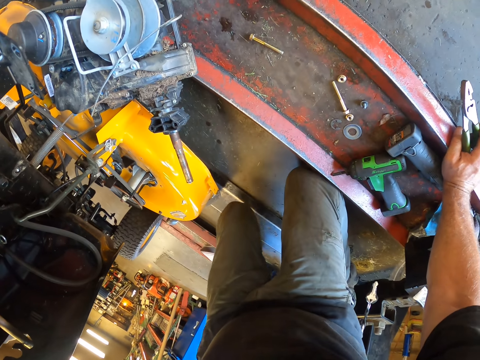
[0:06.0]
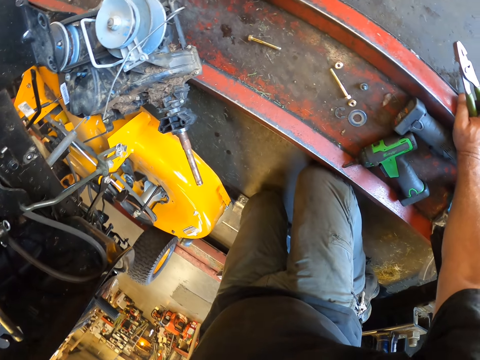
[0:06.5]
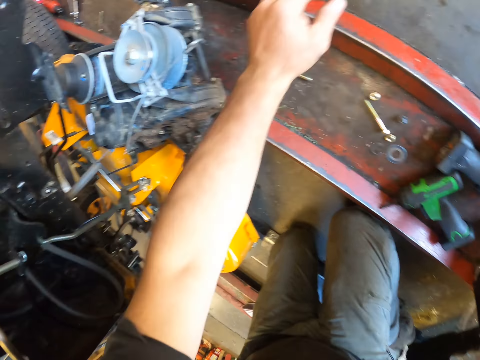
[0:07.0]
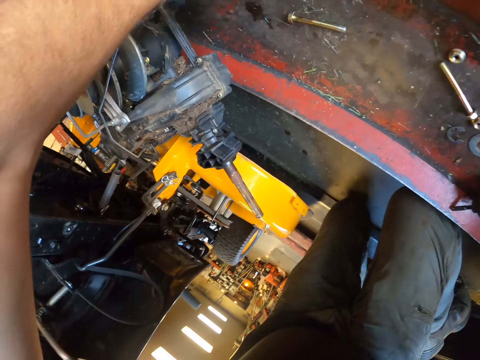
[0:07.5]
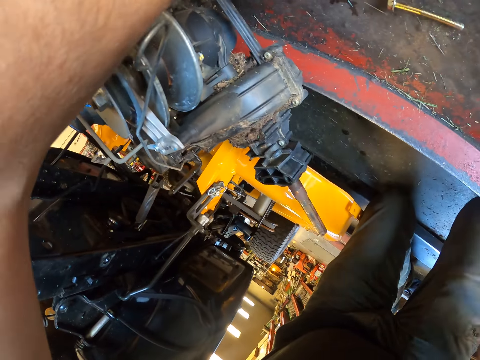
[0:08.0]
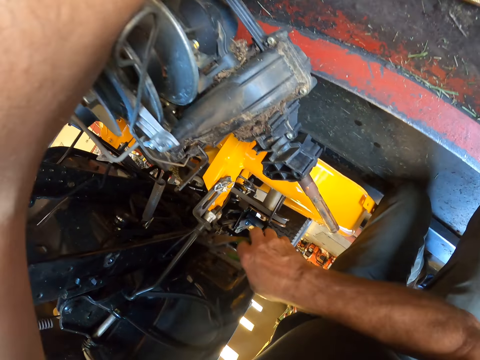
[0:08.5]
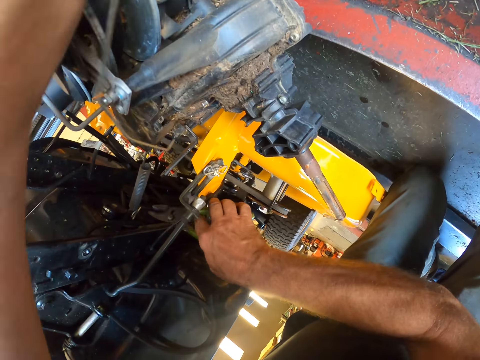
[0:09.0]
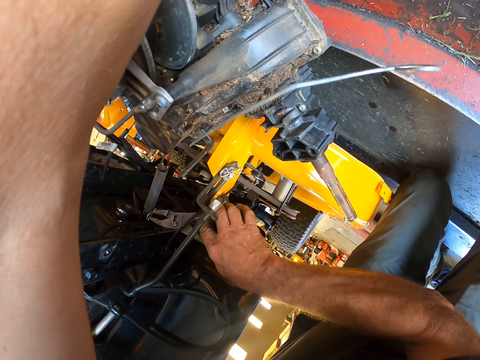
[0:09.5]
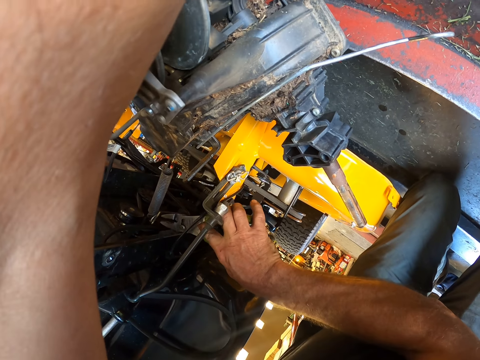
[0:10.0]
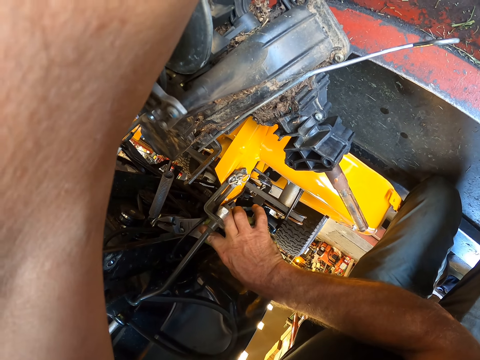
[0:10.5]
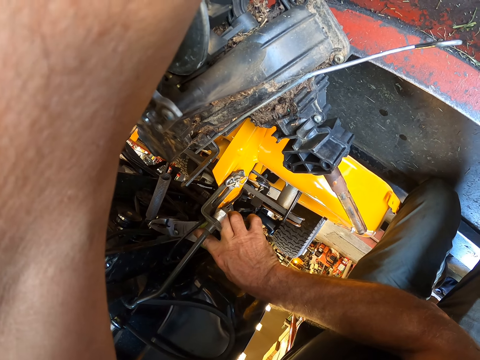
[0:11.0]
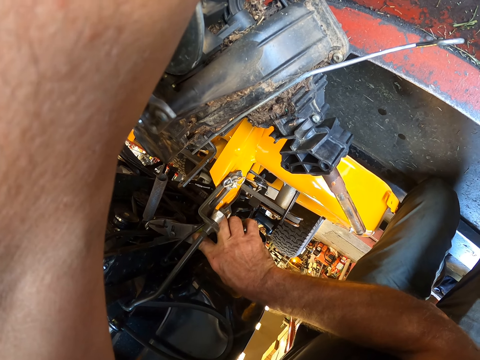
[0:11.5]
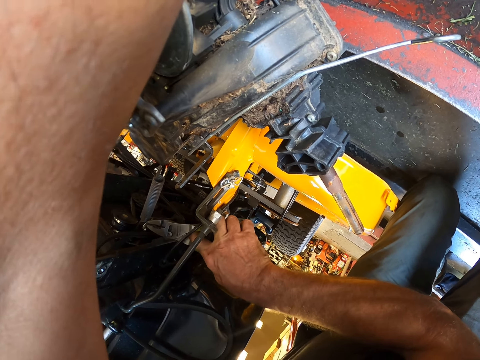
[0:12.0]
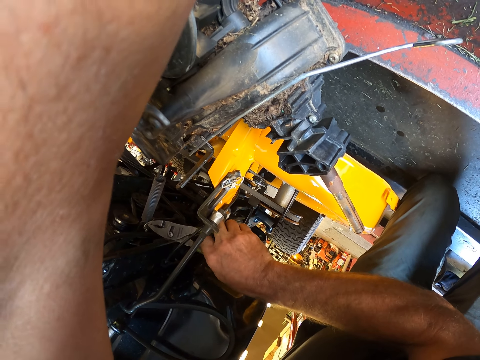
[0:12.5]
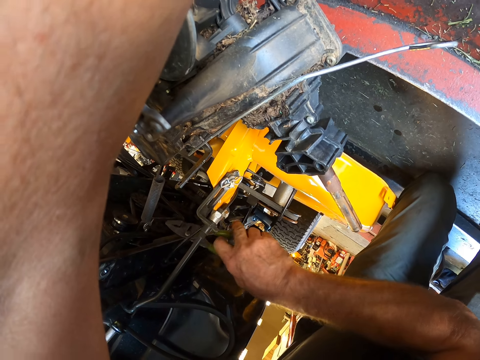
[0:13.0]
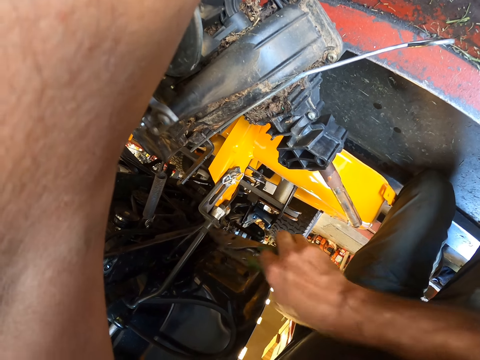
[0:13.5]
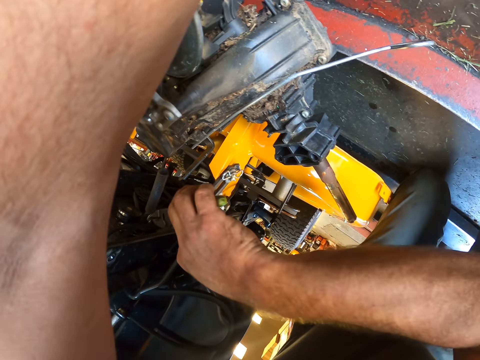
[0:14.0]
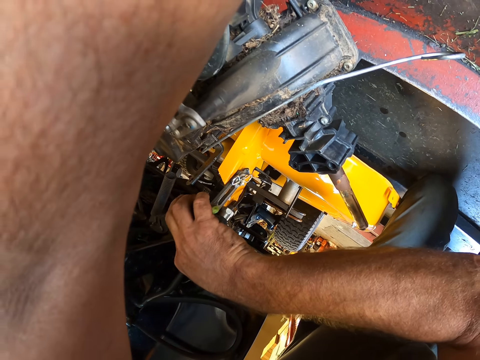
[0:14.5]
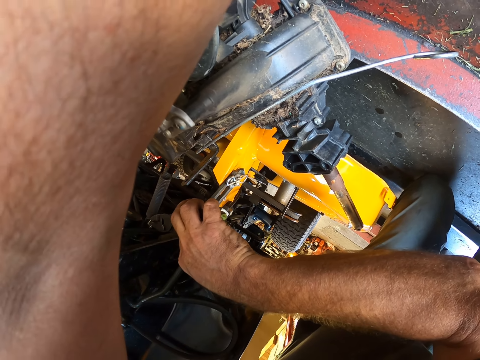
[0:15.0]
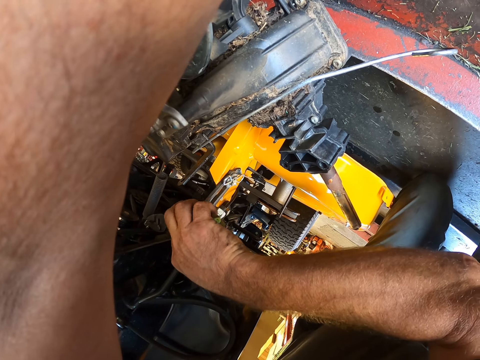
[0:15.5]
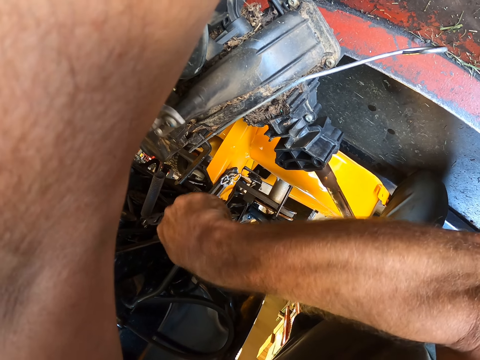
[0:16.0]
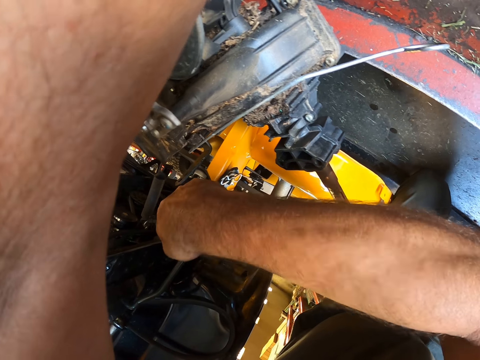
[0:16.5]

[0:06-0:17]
The camera wearer lifts his left hand. He kneels on the floor. He touches the car lift with his left hand. He holds a part of the lawn mower on the car lift with the hose clamp plier in his right hand. He fixes the lawn mower. He stares at the lawn mower. He fixes the lawn mower.

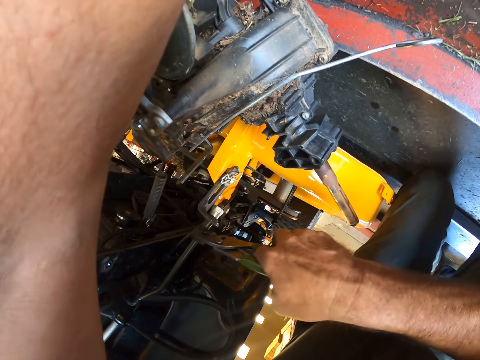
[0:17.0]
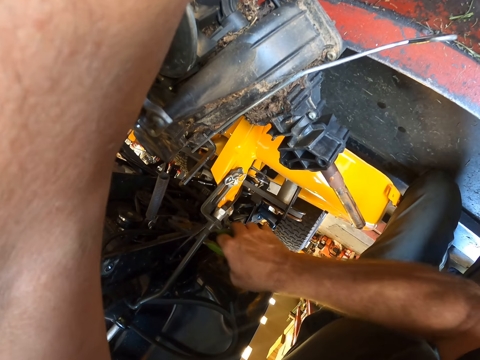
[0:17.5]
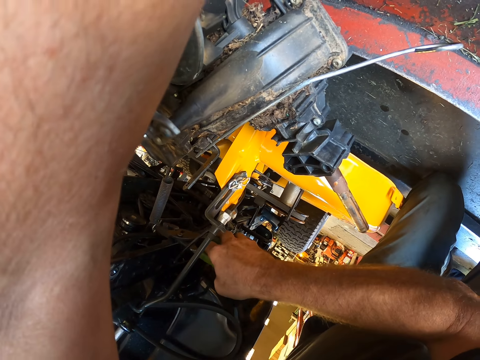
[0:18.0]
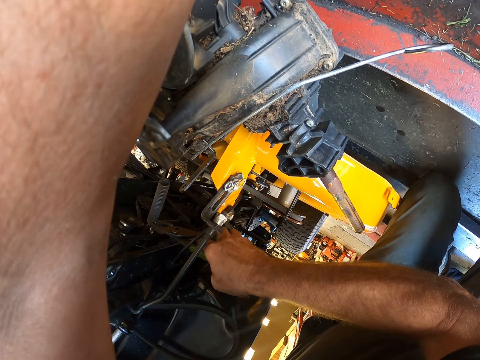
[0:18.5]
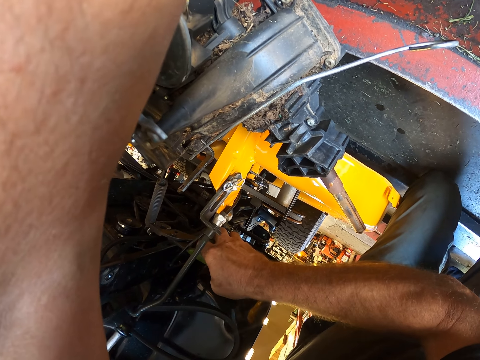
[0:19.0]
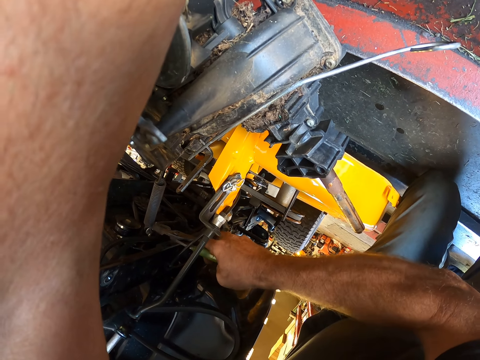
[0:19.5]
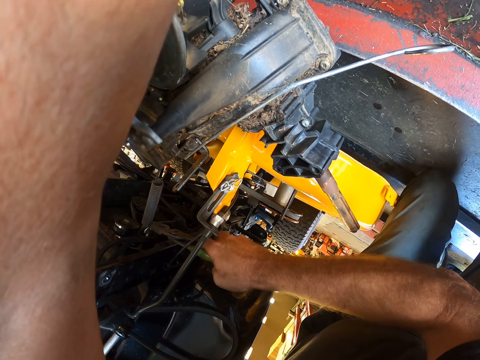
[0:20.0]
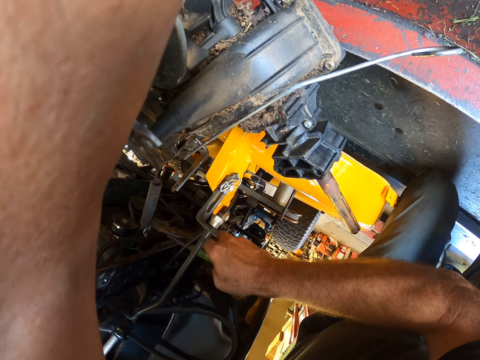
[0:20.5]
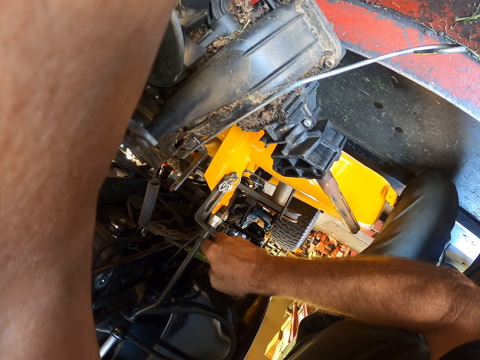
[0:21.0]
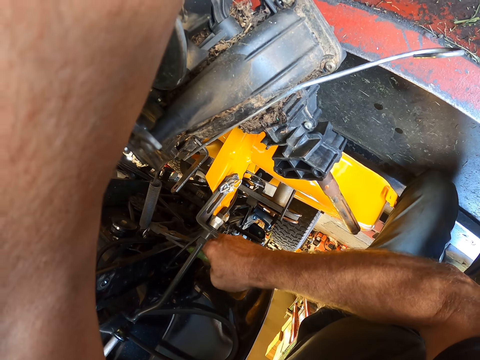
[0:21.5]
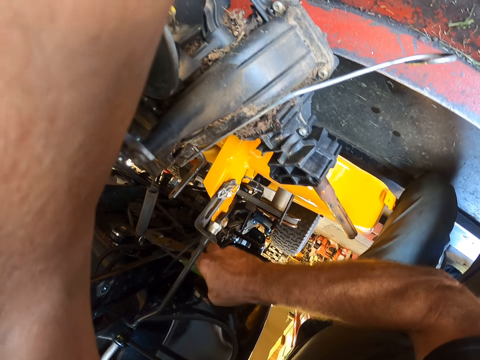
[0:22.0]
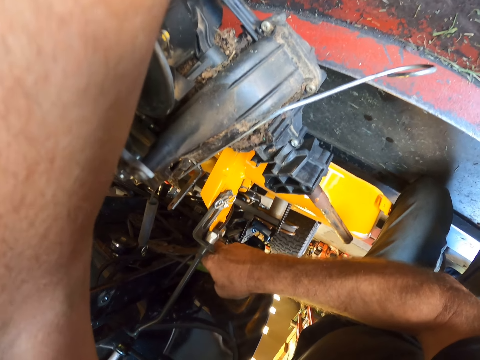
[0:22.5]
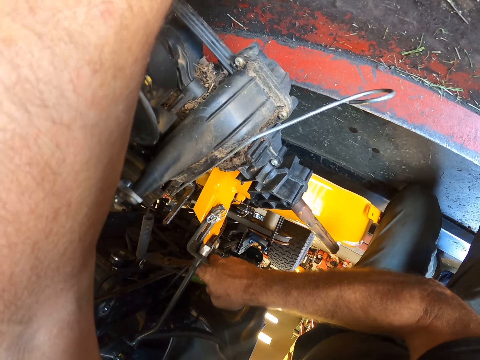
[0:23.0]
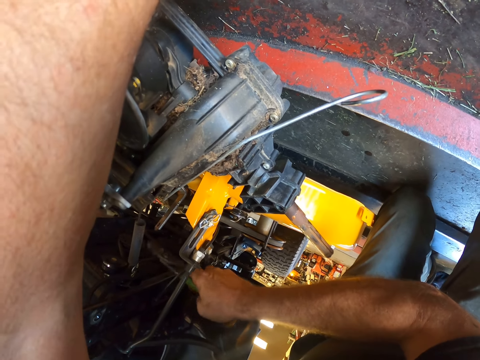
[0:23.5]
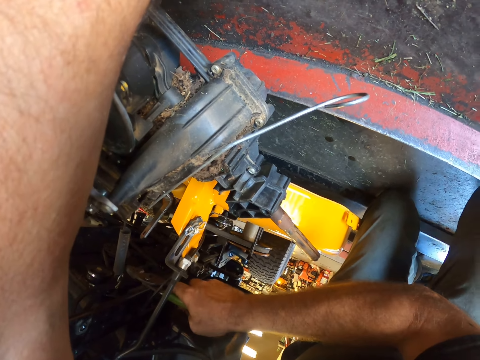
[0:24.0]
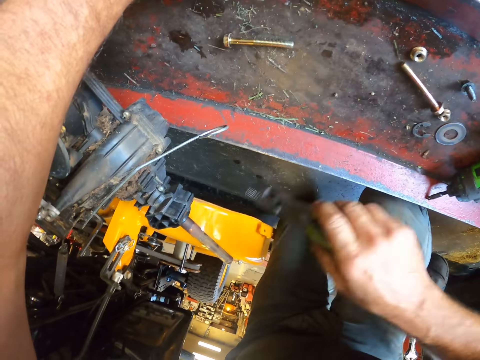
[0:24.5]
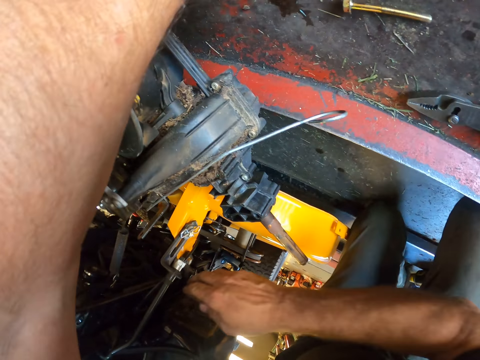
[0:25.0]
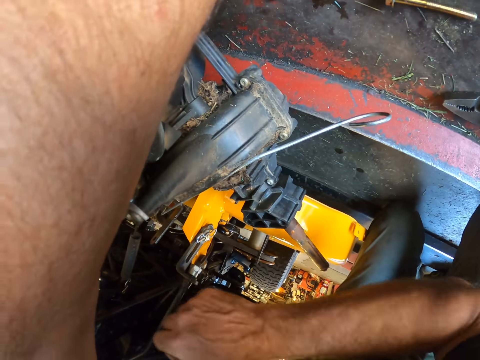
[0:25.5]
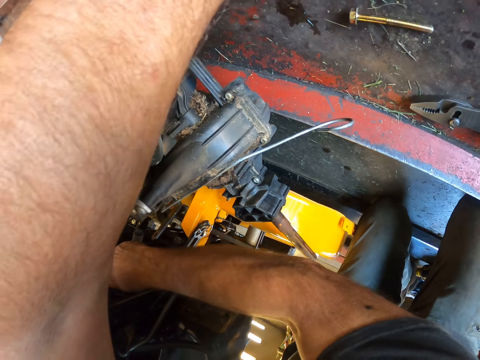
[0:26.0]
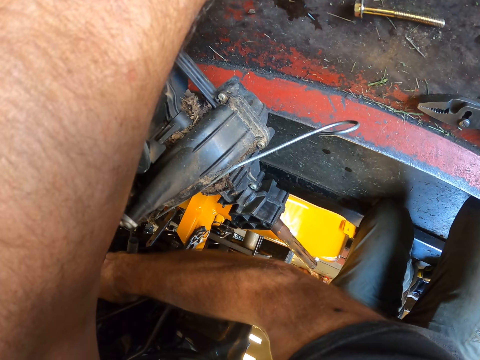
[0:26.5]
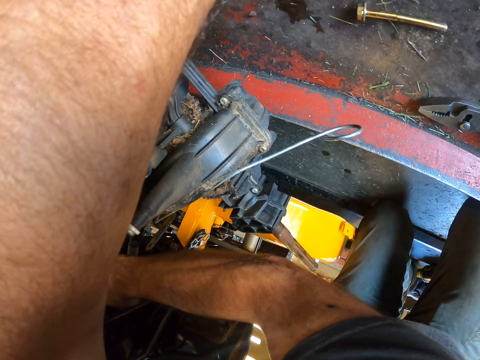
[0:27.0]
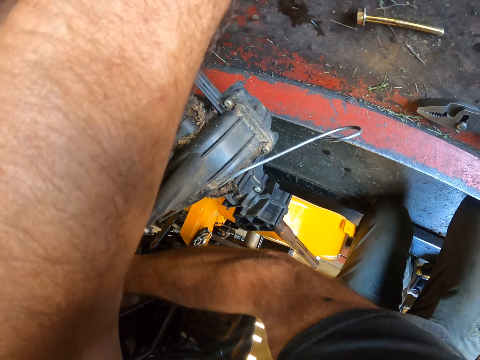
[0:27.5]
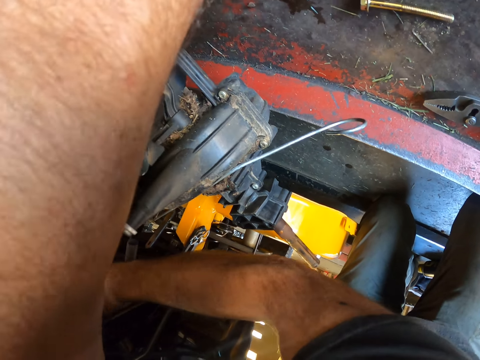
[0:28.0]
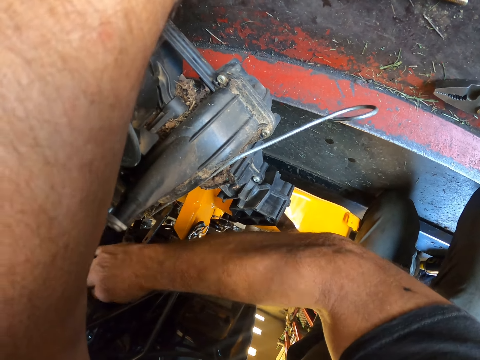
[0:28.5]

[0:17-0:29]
The camera wearer stares at the lawn mower. He fixes the lawn mower. He hits the part of the lawn mower on the car lift with the hose clamp plier in his right hand. He stares at the lawn mower. He drops the hose clamp plier on the car lift with his right hand. He takes out the part of the lawn mower on the car lift with his right hand. He fixes the lawn mower.

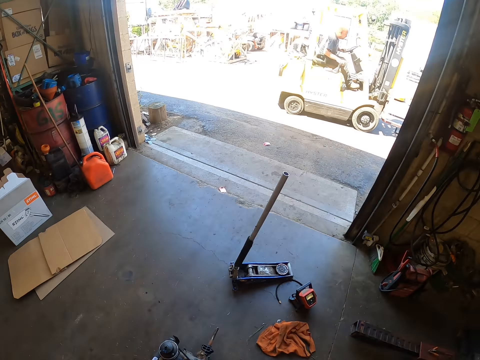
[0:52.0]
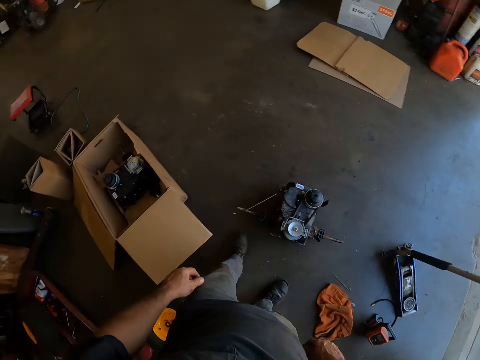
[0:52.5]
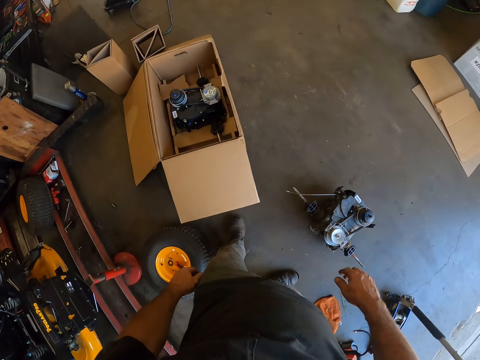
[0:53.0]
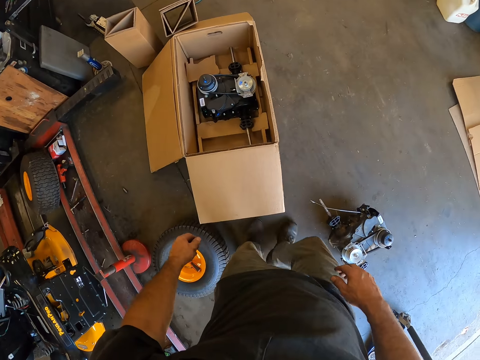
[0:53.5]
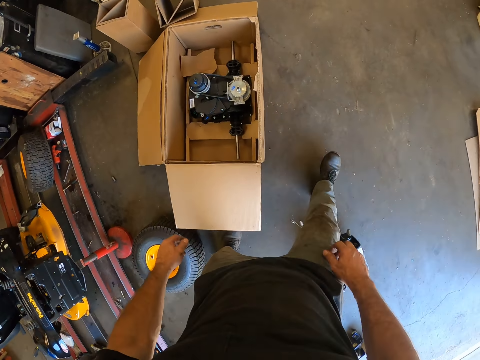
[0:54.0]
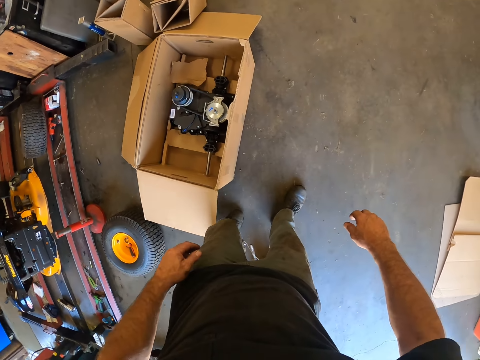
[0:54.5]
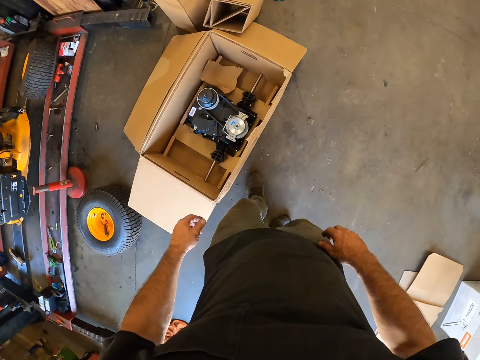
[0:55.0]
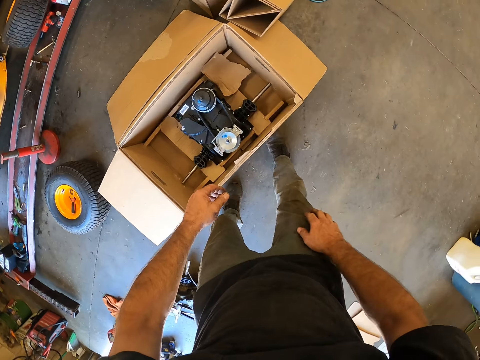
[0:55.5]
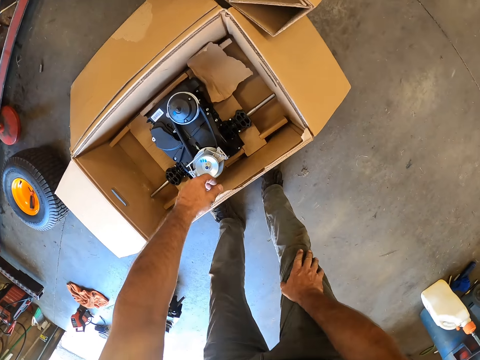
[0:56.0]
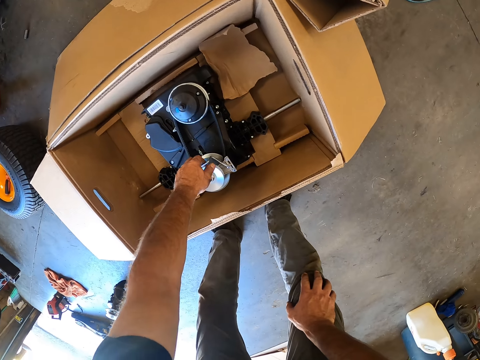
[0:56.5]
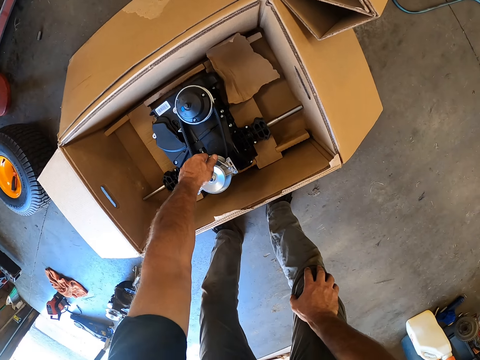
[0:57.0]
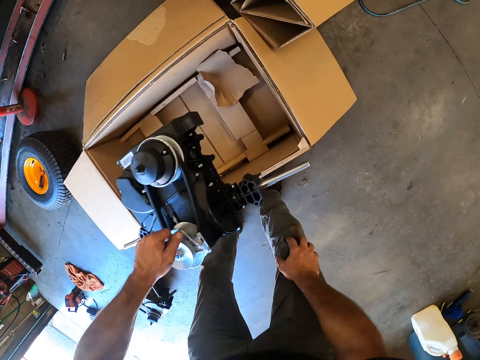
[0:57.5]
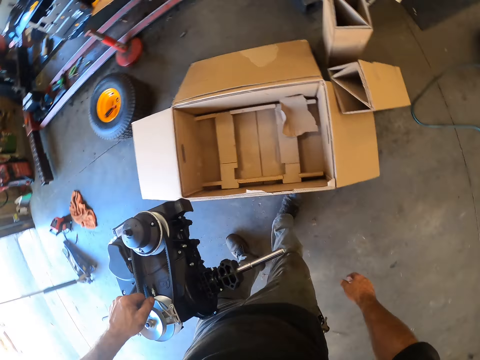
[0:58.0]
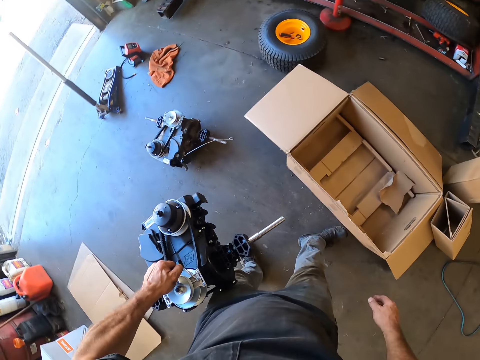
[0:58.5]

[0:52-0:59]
The camera wearer stands up. He turns around, moves forward and bends down. He picks up another lawn mower engine from a box on the floor with his left hand. He stands up.
